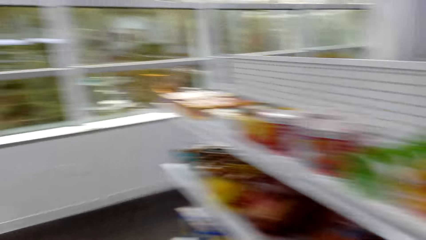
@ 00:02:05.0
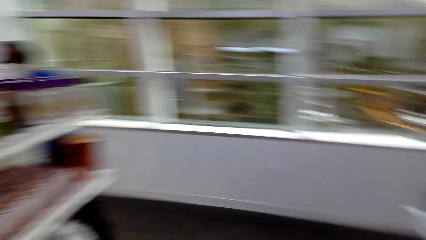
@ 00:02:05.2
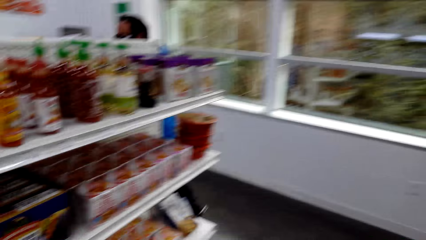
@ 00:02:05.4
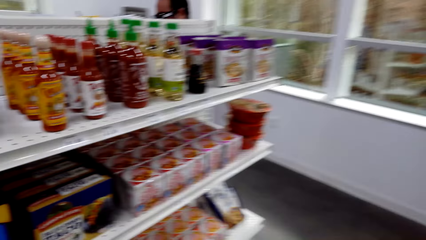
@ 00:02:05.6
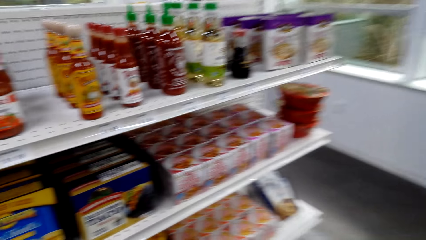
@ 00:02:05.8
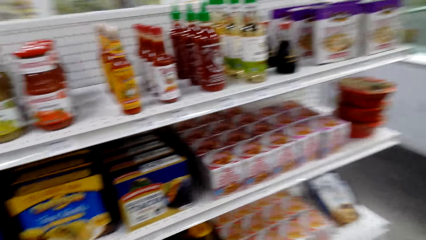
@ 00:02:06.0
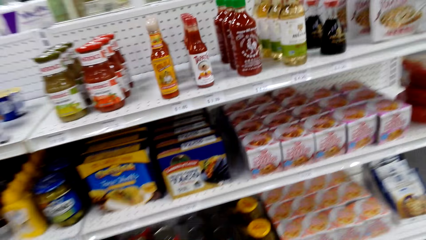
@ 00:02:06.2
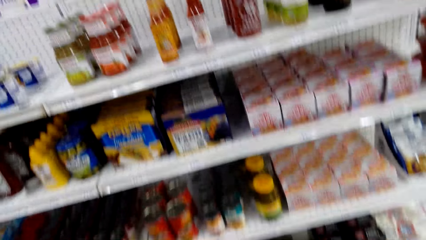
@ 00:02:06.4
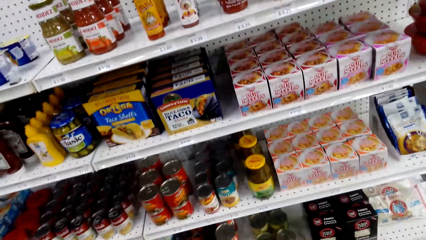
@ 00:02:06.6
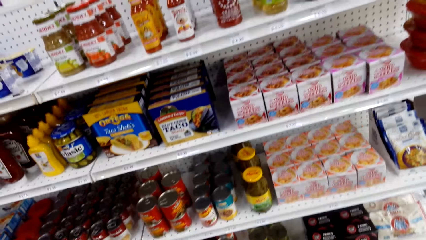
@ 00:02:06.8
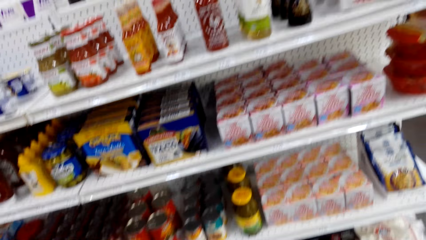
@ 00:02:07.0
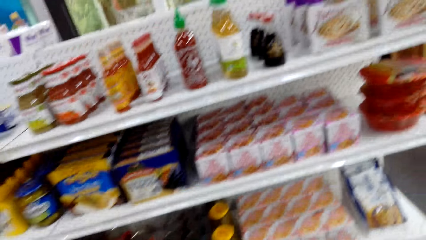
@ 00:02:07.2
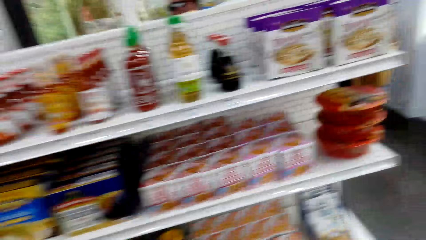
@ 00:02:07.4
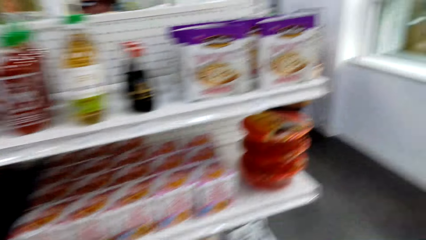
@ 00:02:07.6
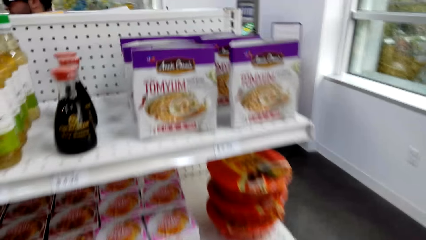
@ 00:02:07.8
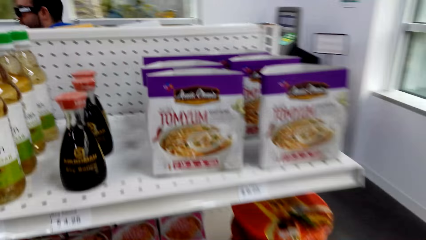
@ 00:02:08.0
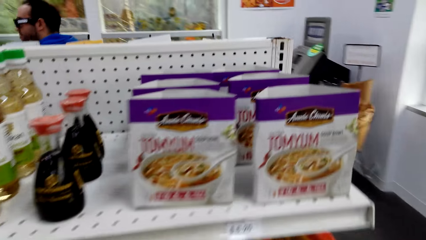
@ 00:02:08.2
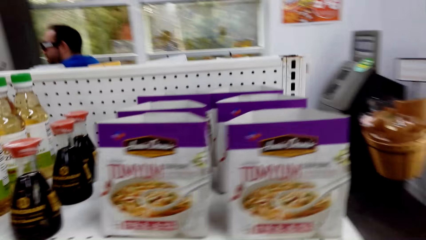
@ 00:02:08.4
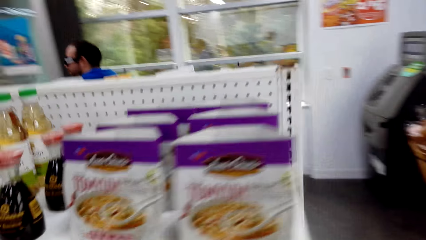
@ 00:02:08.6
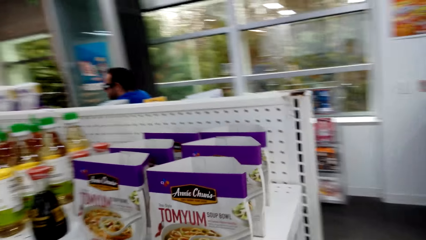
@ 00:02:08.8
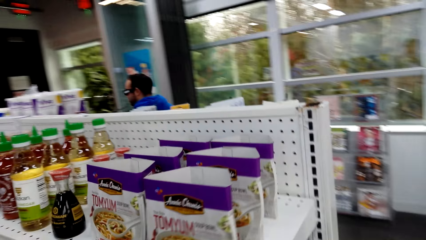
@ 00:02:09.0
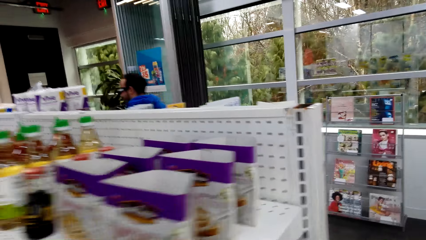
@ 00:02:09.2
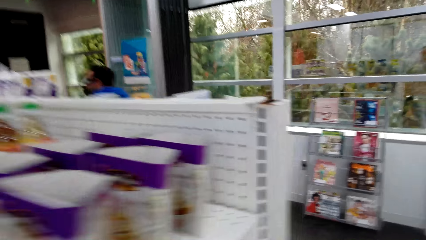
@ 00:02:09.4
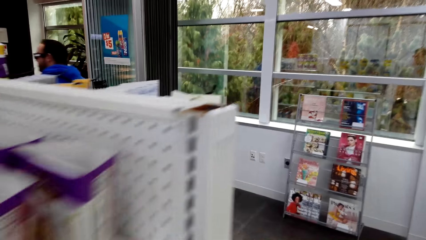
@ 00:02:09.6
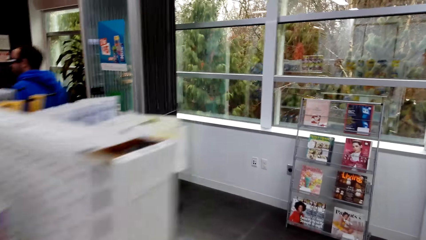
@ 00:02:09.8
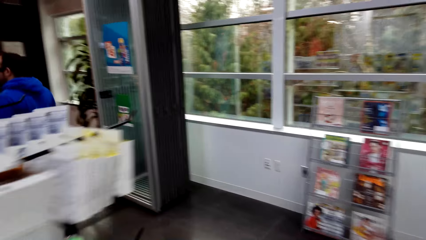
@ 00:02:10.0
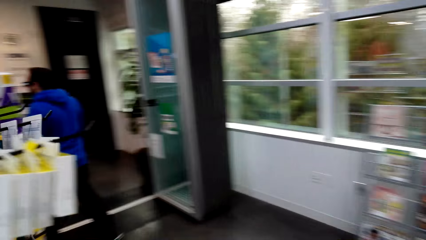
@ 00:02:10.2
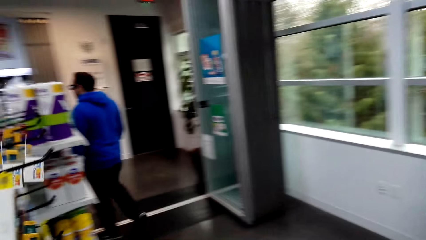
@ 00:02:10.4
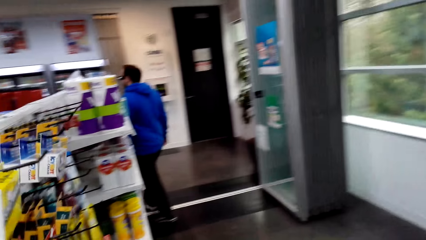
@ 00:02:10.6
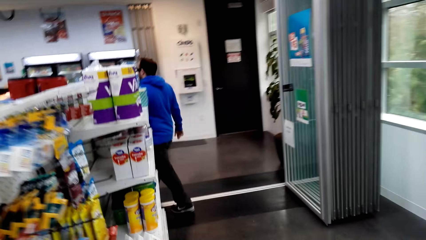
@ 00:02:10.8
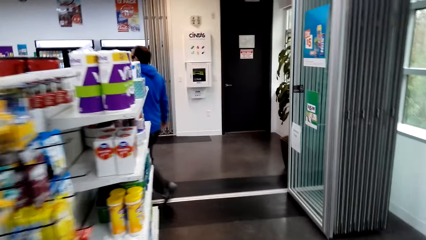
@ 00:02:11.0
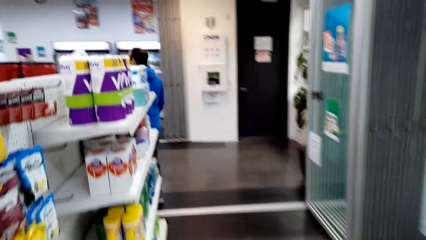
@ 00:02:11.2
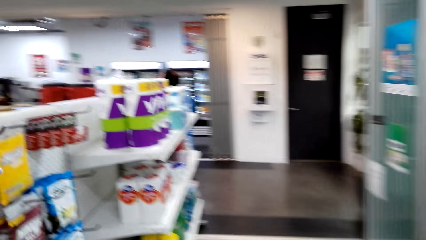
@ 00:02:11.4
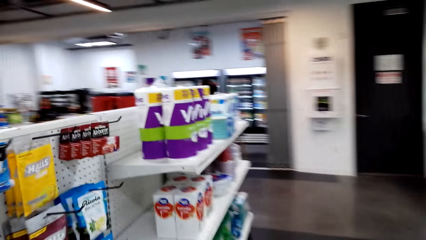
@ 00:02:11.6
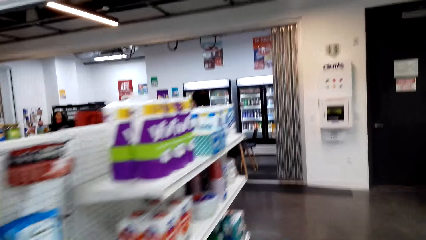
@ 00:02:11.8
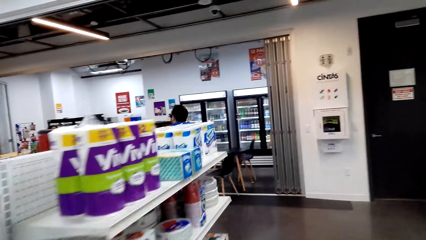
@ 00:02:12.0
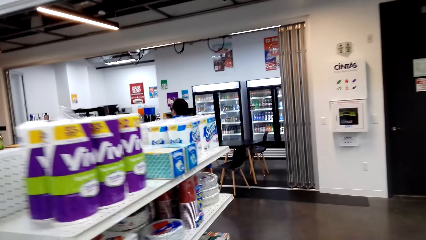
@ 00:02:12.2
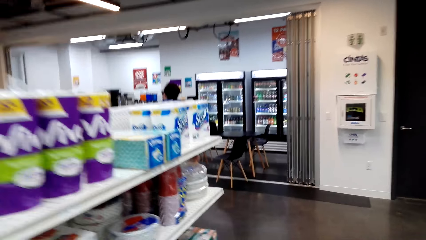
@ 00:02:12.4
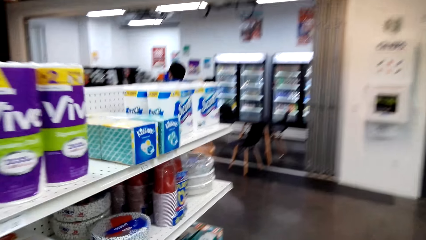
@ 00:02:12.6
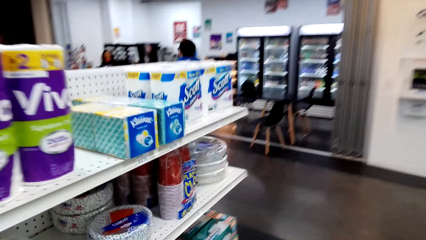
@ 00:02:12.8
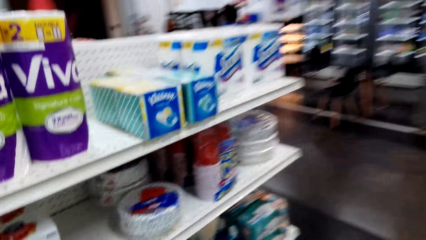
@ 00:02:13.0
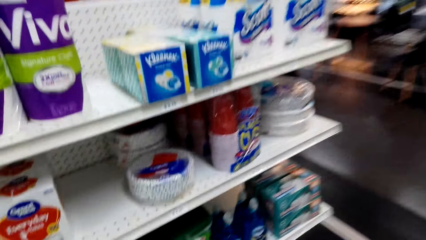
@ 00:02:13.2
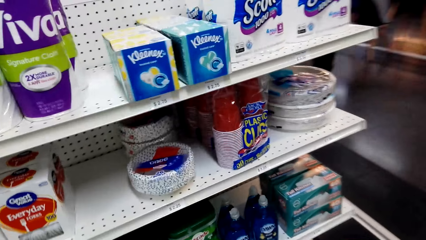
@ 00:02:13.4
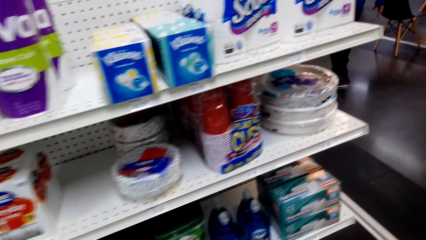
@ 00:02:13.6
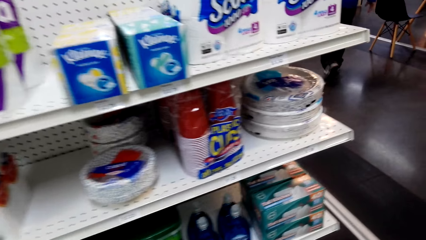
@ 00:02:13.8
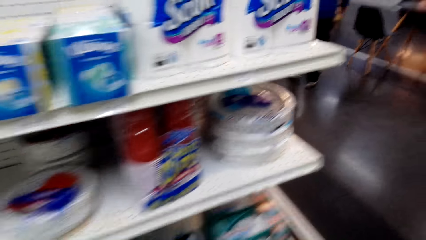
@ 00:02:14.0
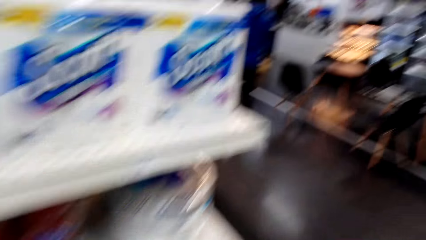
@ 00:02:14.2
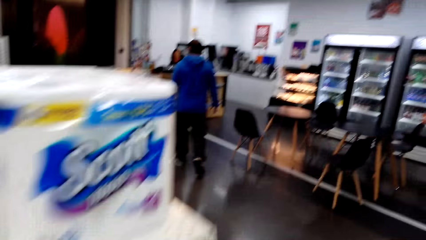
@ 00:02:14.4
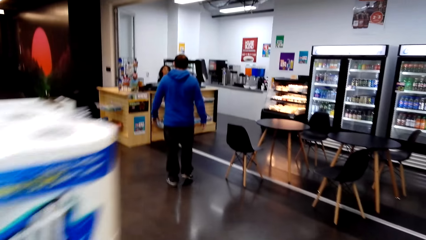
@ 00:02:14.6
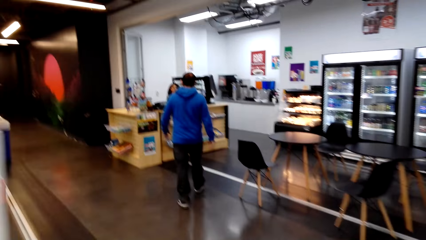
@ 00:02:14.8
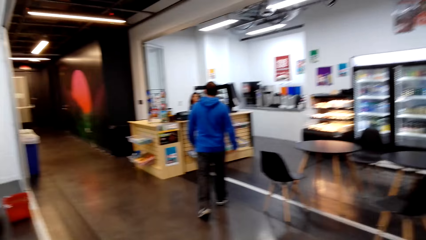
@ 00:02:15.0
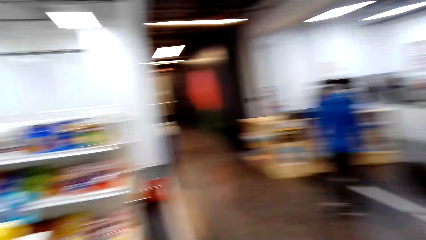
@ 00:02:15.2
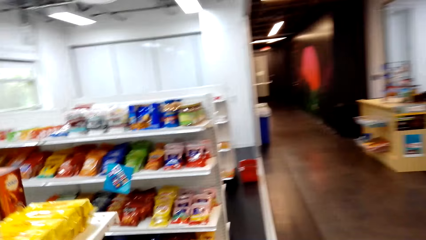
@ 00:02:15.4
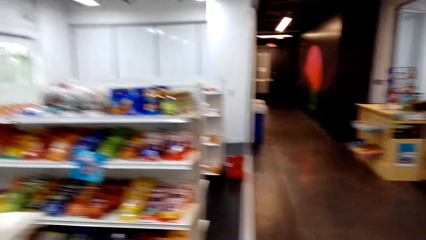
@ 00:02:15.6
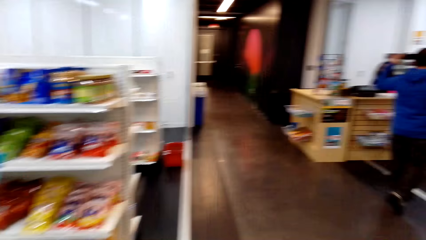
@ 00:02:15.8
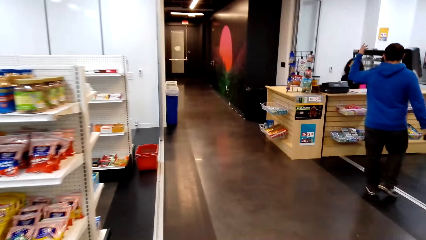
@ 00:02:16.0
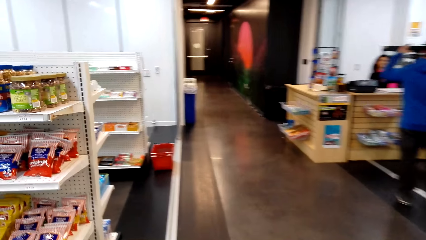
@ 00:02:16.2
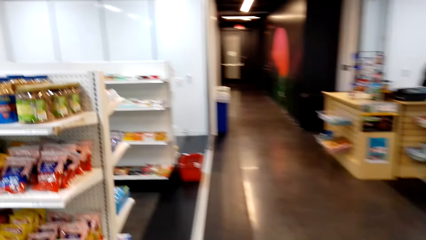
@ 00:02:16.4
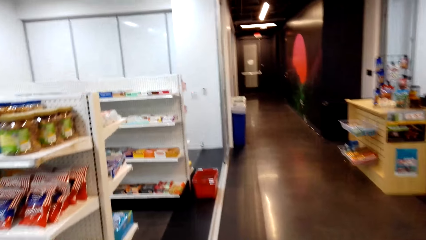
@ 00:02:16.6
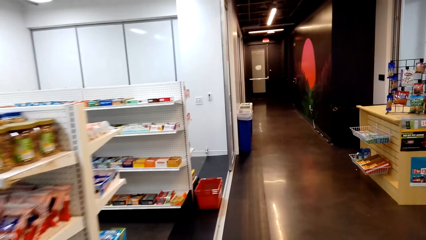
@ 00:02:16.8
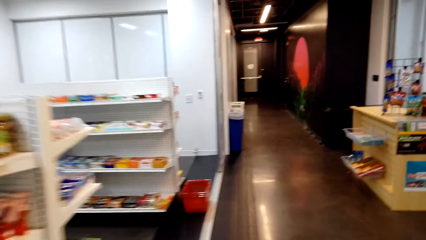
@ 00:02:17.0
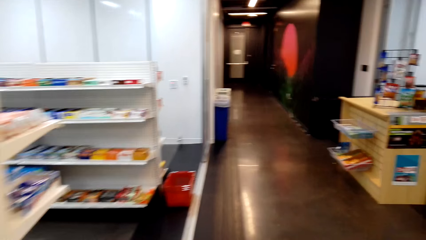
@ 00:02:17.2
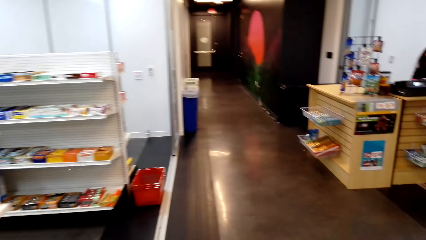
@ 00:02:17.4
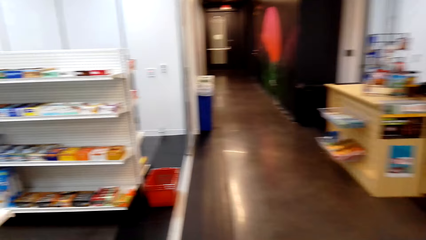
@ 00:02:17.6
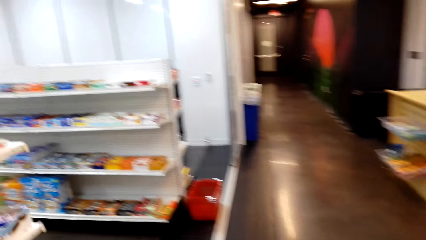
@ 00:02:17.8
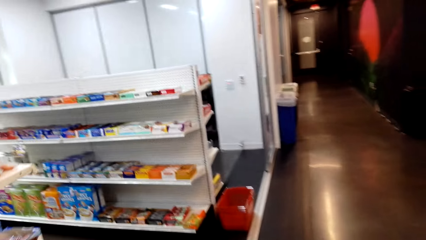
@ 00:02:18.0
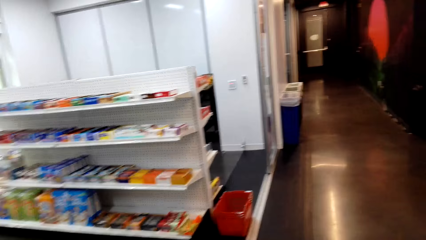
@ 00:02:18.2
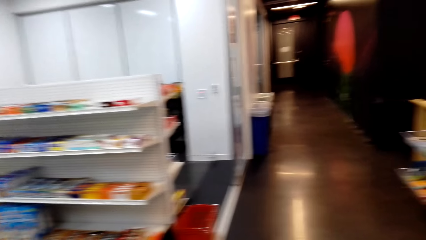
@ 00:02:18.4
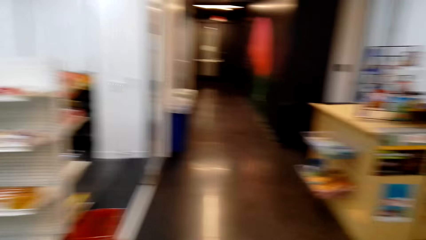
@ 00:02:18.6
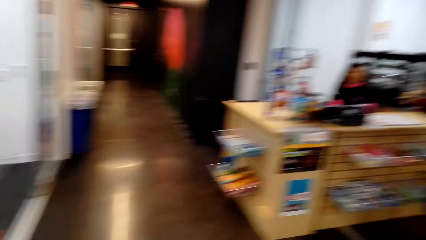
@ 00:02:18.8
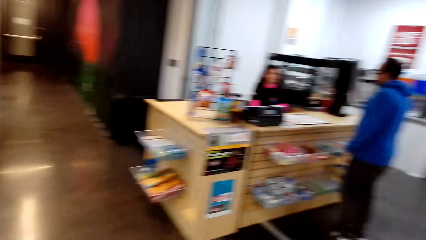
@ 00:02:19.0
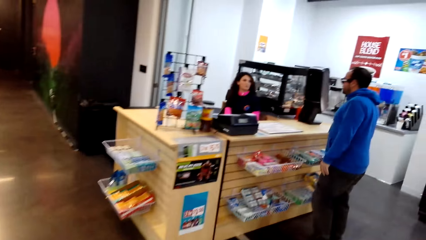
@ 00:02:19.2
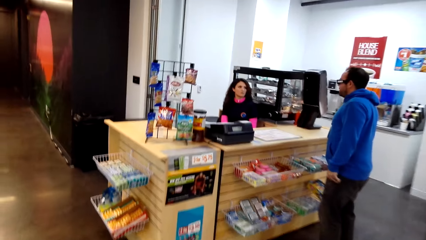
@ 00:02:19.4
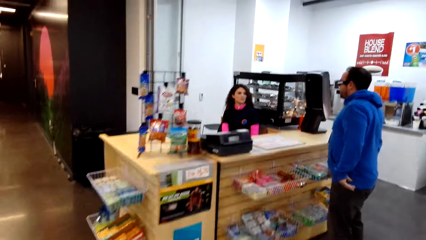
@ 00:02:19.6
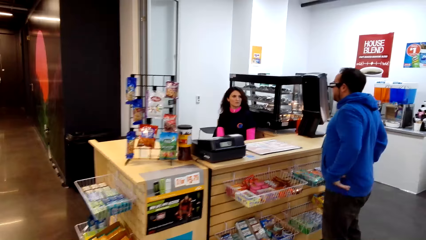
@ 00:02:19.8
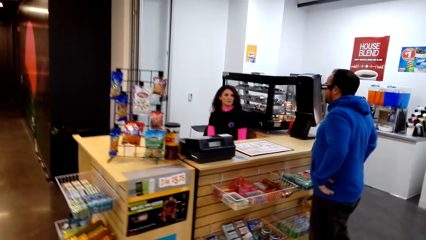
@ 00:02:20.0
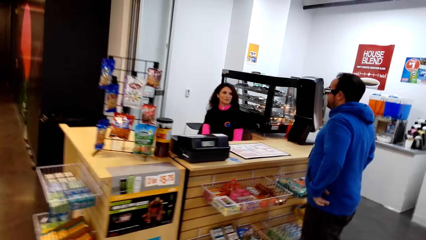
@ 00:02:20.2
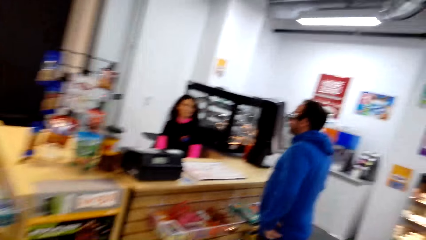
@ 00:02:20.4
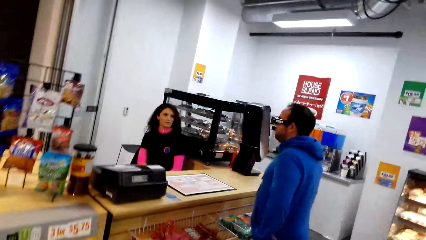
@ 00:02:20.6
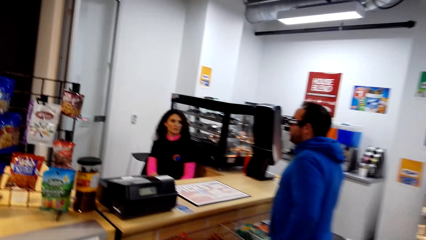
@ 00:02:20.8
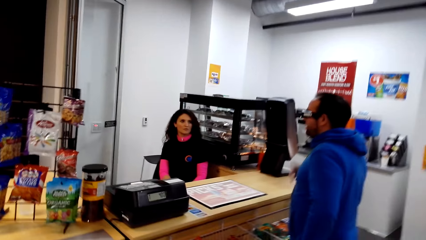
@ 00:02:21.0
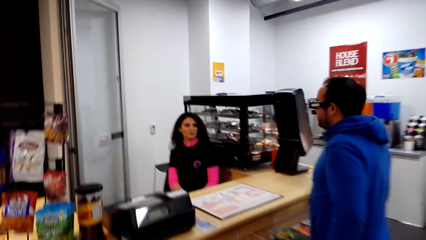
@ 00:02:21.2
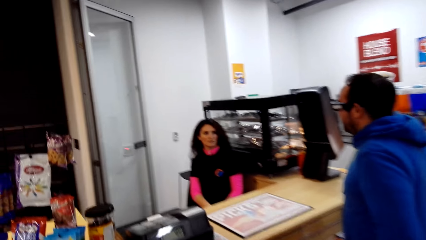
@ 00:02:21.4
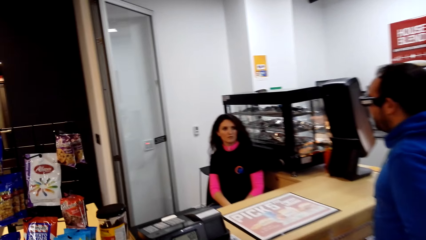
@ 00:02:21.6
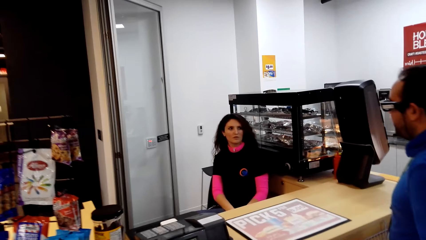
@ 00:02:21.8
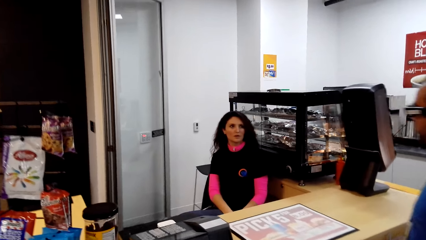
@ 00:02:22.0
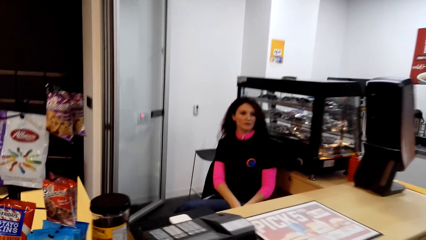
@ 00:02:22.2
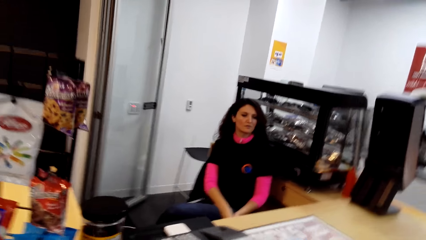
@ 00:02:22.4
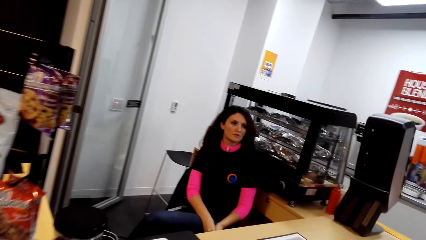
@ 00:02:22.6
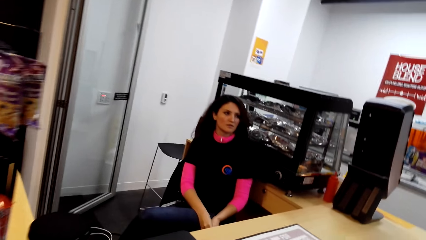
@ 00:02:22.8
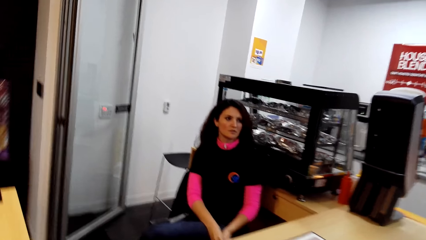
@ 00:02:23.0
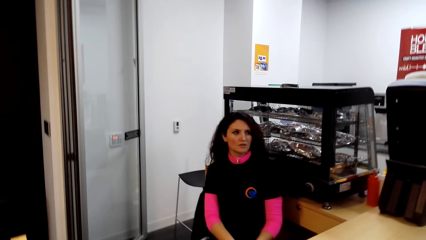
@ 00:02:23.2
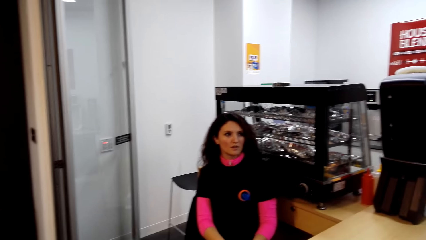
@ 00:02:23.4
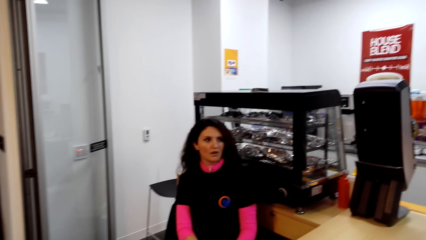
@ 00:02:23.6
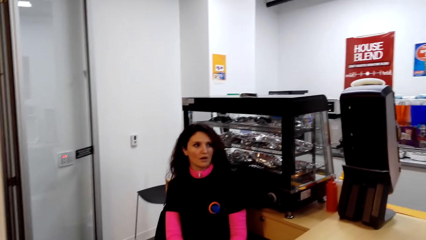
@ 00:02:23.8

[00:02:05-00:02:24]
The camera wearer walks in the supermarket. They look around. They walk in the supermarket. They look around. A man talks with a cashier. The camera wearer walks in the supermarket. The man talks with the cashier.
